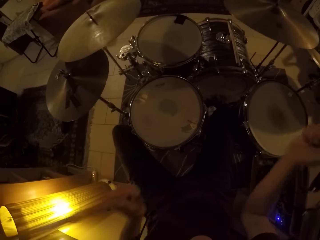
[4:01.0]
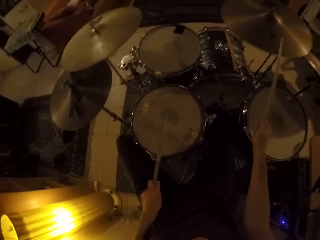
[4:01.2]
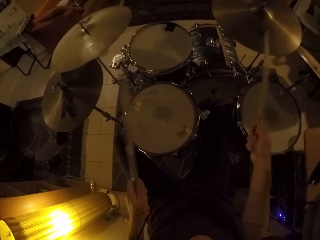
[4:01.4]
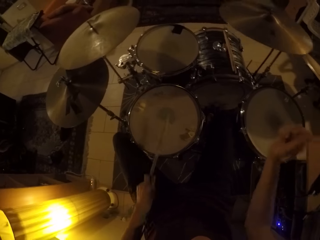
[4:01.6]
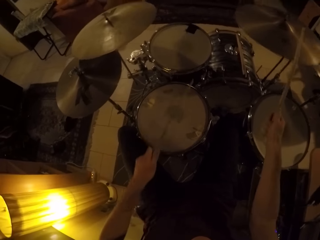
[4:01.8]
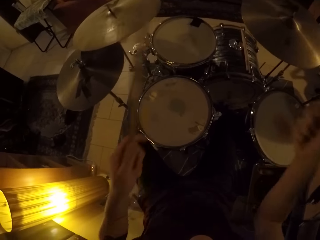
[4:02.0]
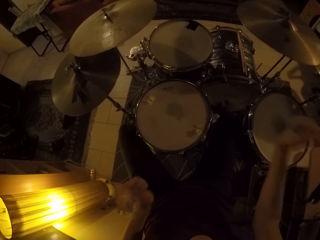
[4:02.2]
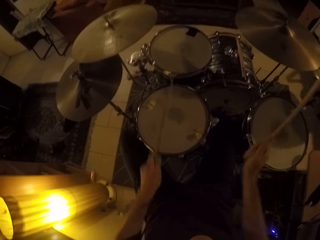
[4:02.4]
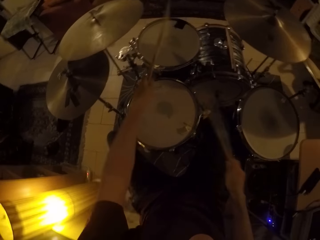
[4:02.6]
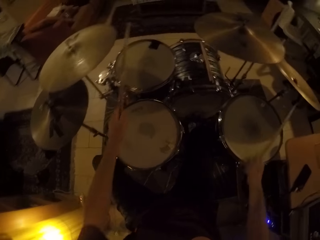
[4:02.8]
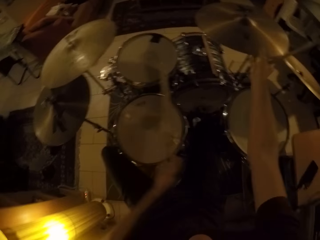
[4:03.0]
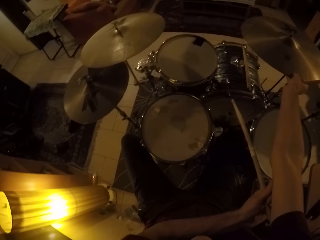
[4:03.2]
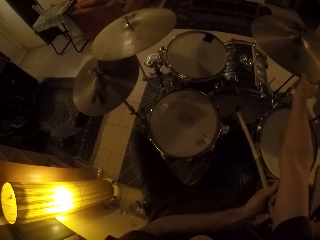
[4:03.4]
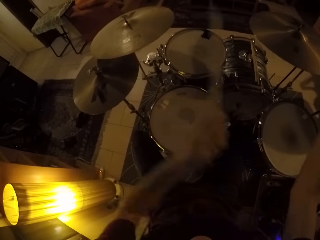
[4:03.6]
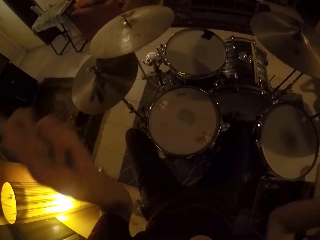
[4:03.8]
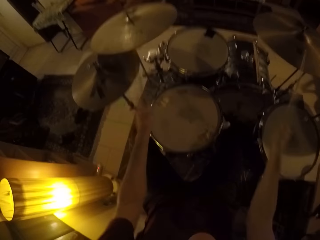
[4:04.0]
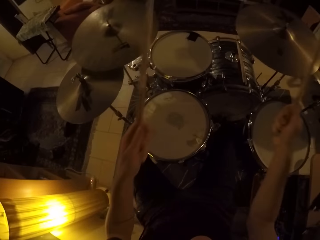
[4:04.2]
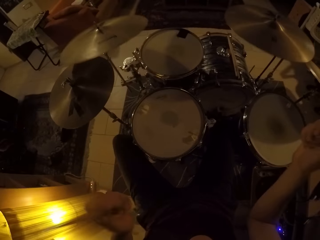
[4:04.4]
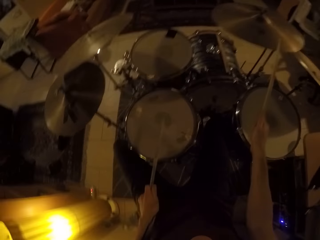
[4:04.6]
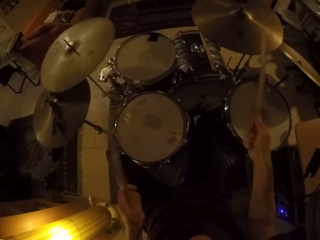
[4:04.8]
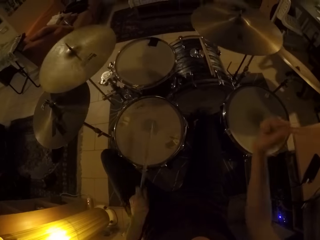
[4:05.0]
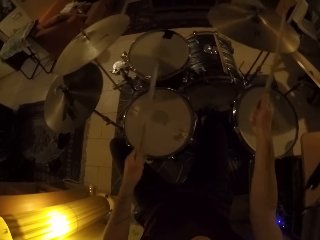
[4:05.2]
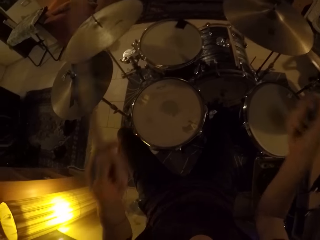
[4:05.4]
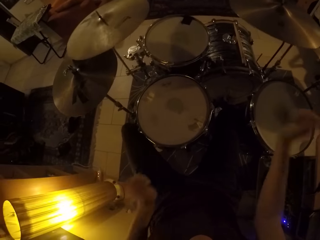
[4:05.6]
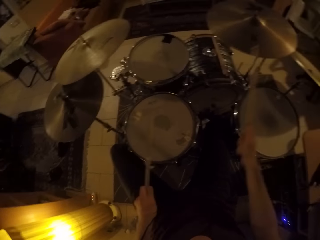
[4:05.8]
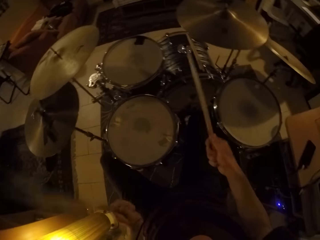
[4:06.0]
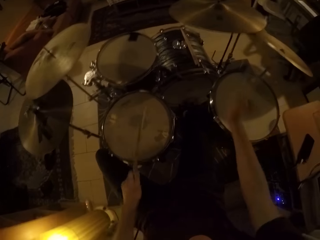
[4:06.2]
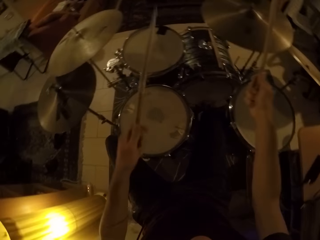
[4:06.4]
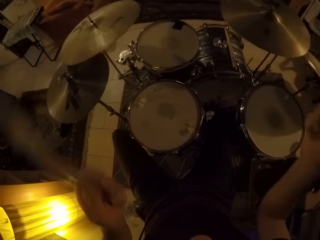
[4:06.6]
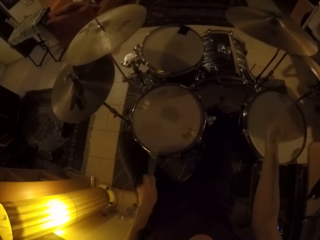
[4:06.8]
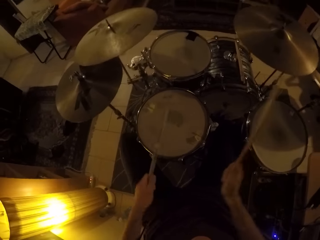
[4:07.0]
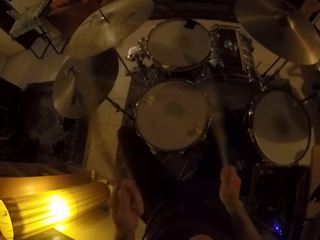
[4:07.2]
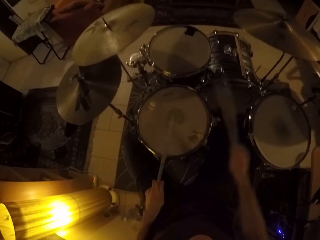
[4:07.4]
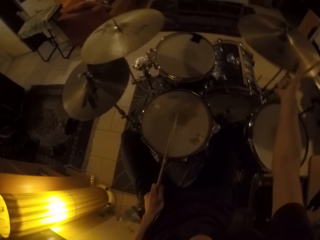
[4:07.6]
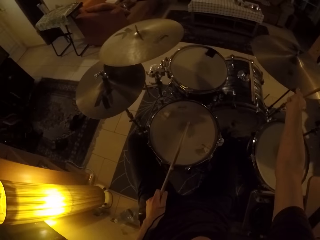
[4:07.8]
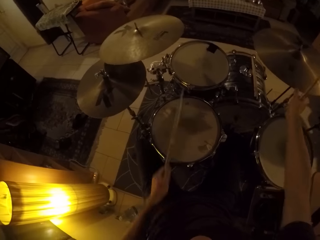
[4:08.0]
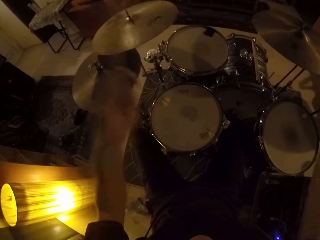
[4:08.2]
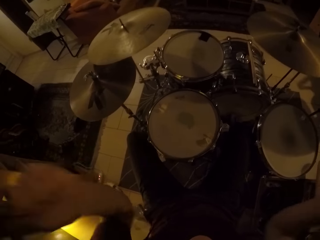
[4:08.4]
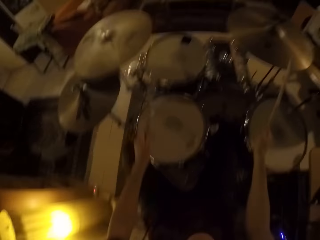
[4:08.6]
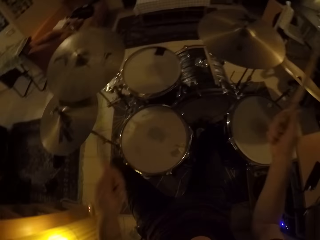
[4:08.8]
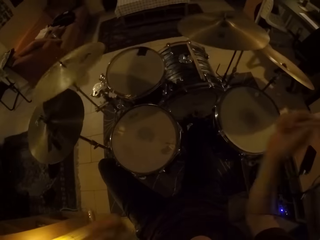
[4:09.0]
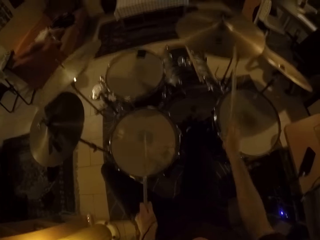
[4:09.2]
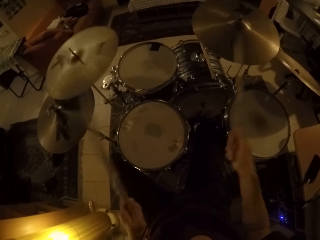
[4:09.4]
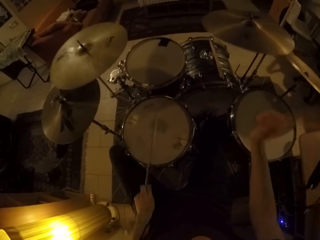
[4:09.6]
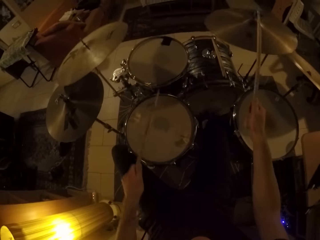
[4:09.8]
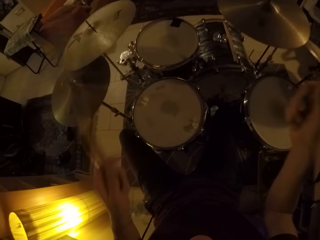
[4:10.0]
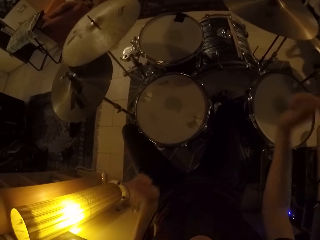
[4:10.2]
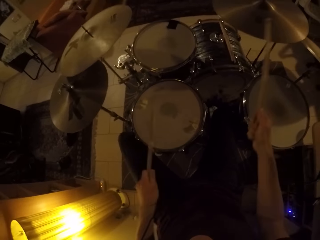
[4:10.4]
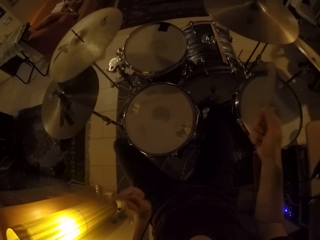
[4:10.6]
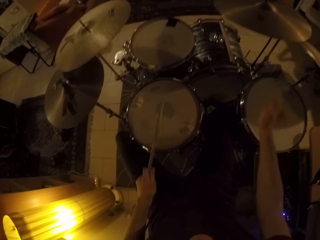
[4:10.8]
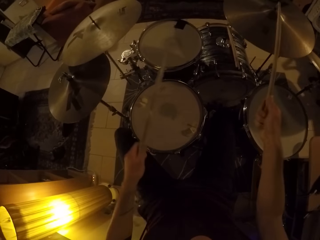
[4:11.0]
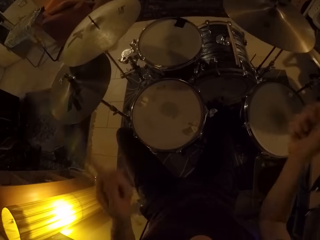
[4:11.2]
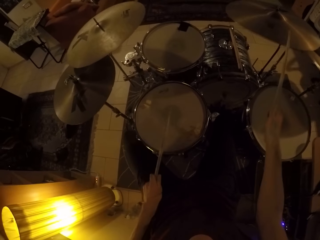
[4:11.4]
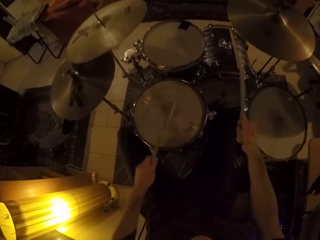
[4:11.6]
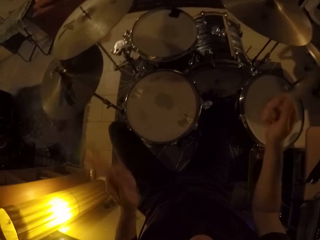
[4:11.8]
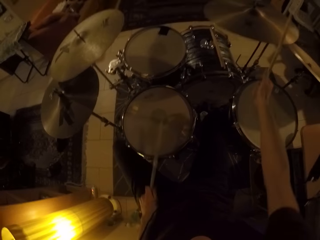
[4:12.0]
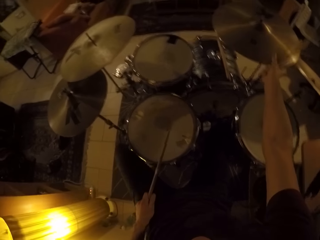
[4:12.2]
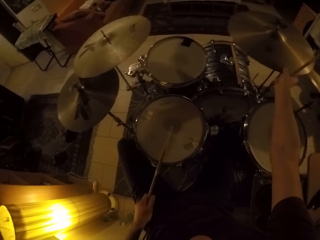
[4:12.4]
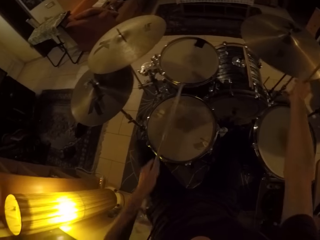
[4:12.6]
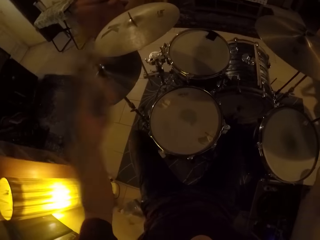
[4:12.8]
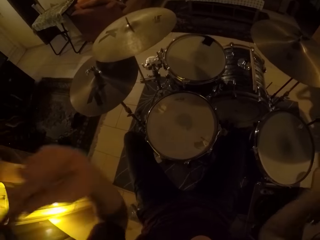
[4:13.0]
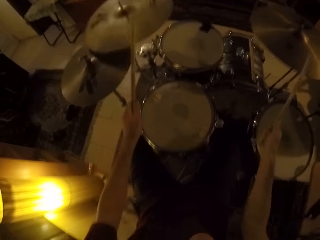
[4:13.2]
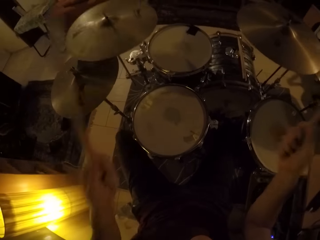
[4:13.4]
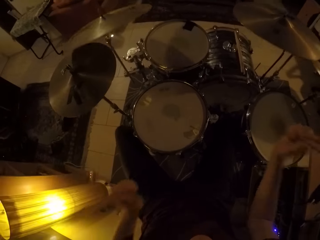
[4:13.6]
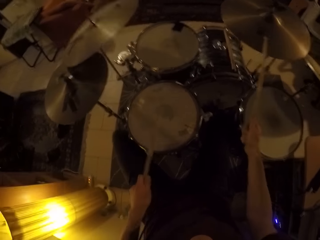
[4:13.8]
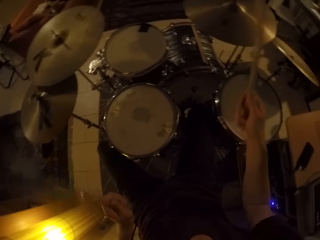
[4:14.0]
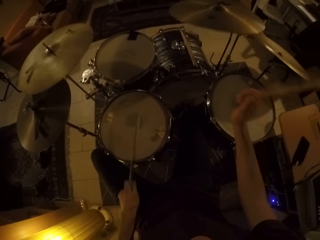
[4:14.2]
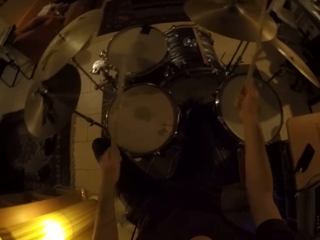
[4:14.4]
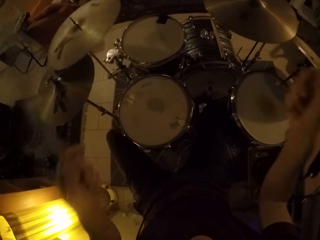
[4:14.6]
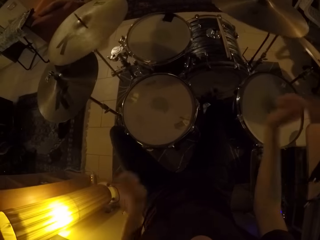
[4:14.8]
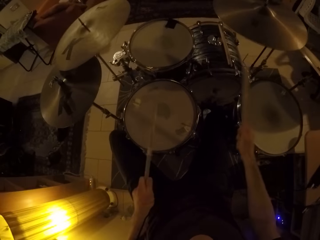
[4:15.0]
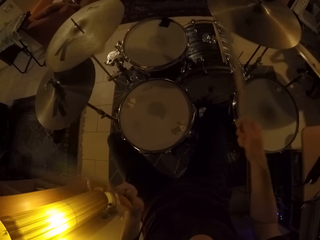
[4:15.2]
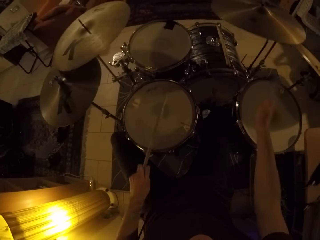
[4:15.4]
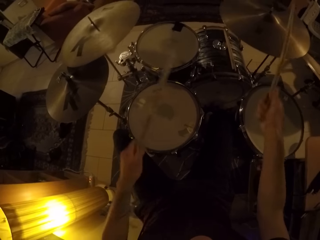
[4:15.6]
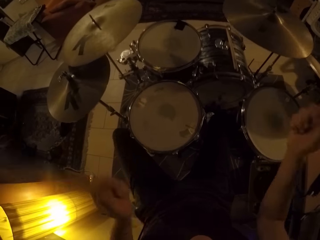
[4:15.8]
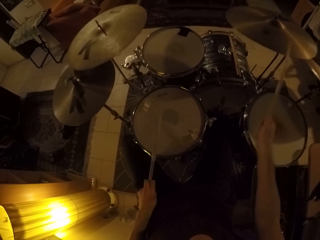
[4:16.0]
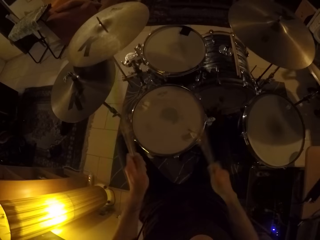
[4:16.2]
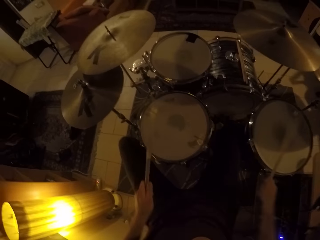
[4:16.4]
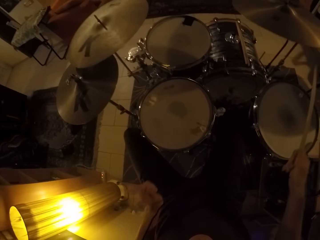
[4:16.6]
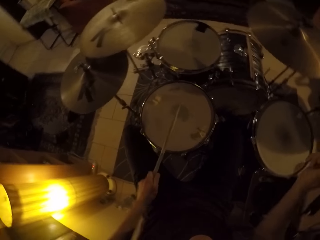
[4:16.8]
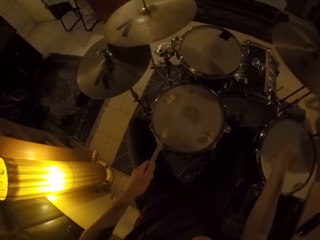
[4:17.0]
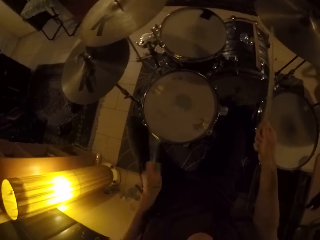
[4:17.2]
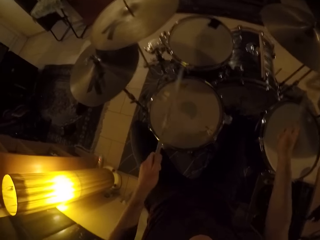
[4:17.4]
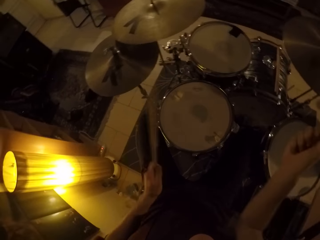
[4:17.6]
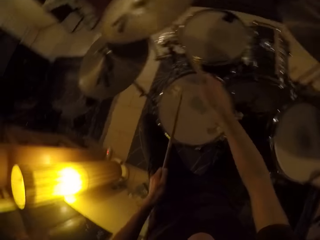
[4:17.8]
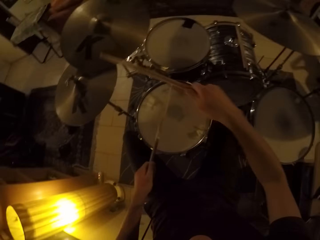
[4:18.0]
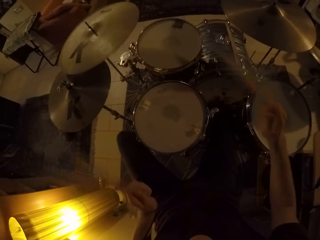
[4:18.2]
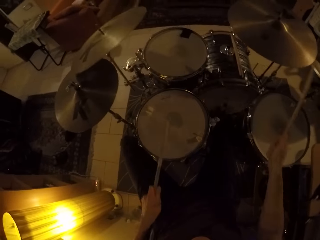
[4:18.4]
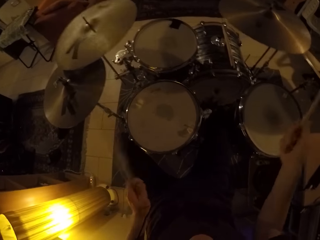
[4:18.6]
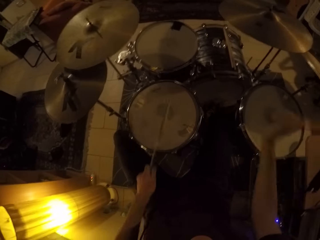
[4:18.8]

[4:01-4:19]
The camera wearer adjusts the ride cymbal with his right hand. He touches the ride cymbal with the right hand. He plays the drum set with drumsticks in his hands. He touches the ride cymbal with the right hand and adjusts the ride cymbal with his right hand. He plays the drum set with drumsticks in his hands. He adjusts the ride cymbal with his right hand. He touches the ride cymbal with the right hand. He plays the drum set with drumsticks in his hands.

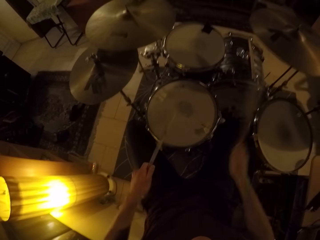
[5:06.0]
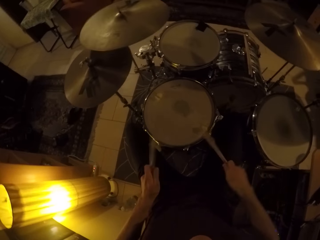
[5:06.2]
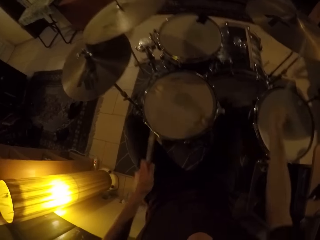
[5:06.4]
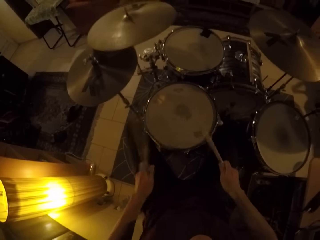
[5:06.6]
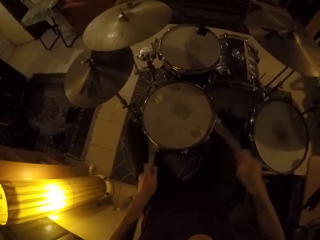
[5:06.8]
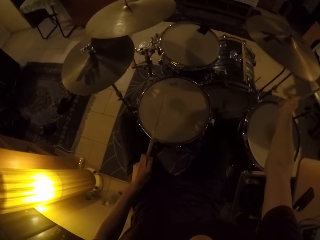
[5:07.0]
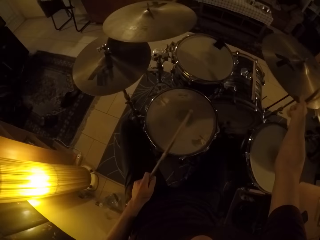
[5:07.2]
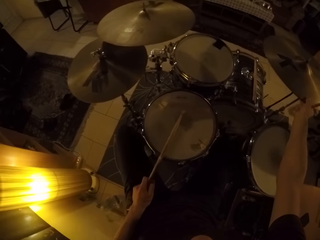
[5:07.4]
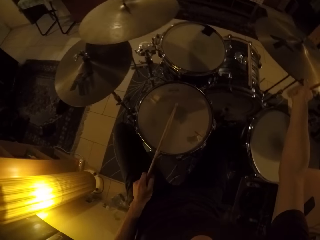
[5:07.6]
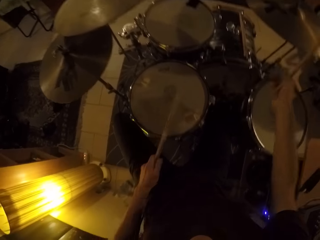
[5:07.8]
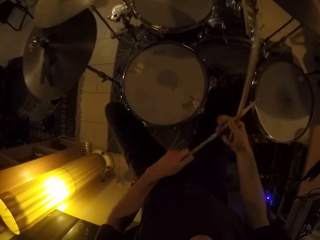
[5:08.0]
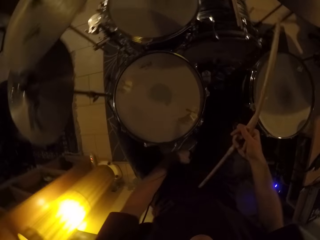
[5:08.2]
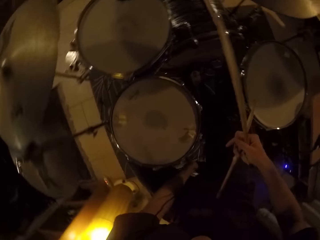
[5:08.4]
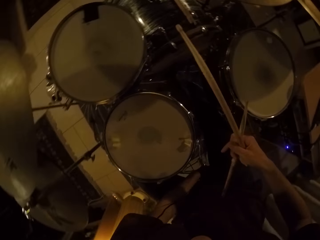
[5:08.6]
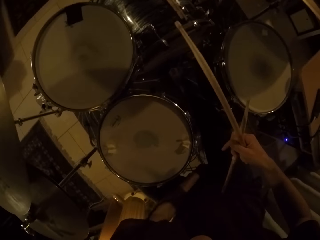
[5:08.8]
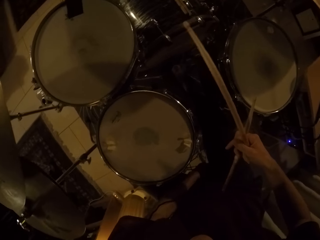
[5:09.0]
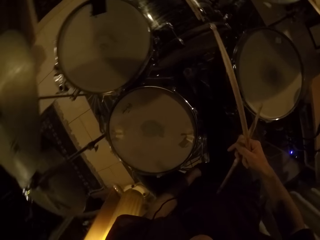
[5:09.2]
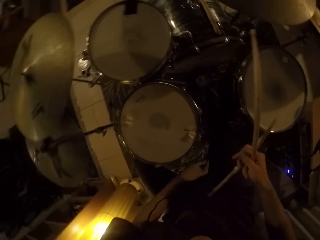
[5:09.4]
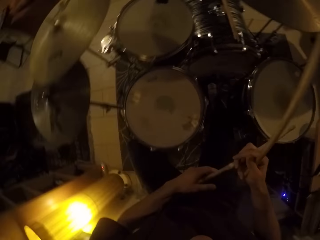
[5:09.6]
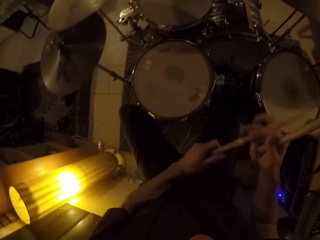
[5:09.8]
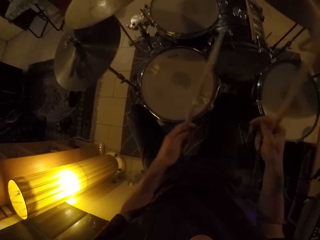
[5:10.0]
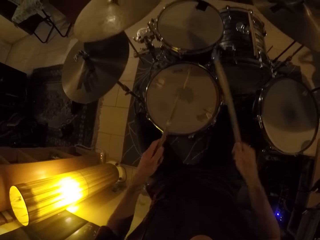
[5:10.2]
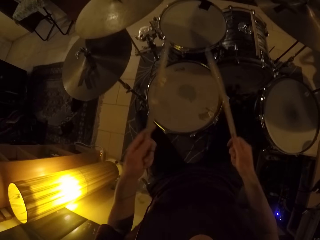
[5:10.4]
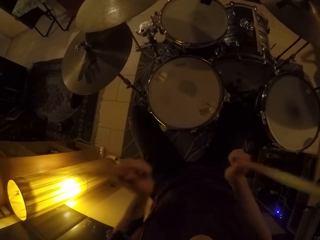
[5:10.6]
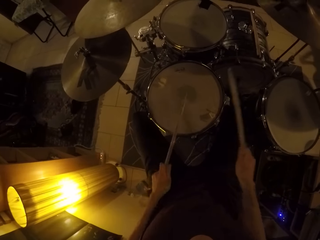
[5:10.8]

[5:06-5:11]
The camera wearer holds the crash cymbal with his right hand. He passes the stick in his left hand to his right hand. He adjusts his seat with his left hand. He passes the stick in his left hand to his right hand. He beats the crash cymbal with his right hand.
